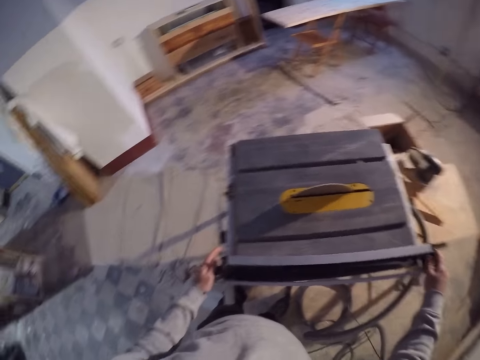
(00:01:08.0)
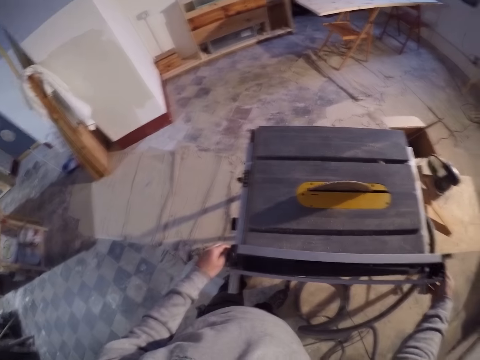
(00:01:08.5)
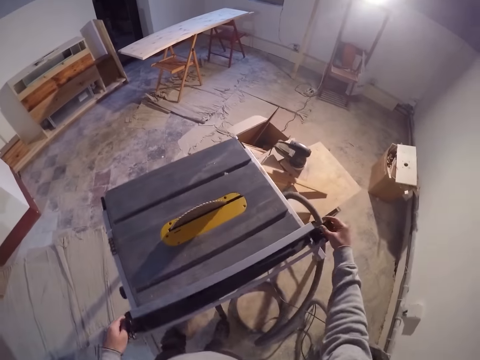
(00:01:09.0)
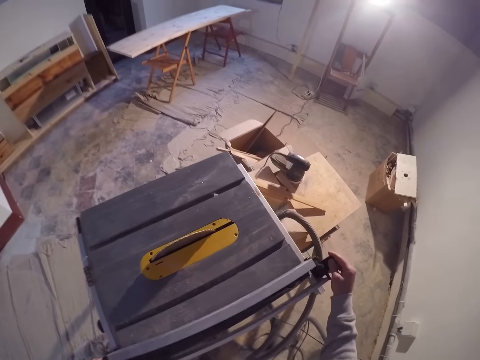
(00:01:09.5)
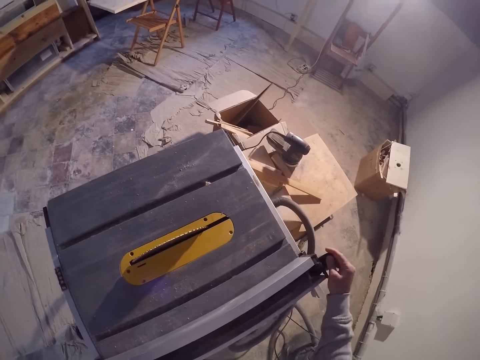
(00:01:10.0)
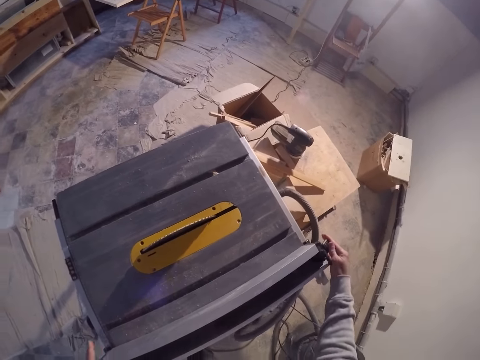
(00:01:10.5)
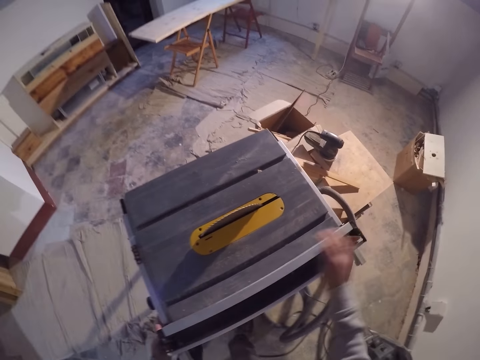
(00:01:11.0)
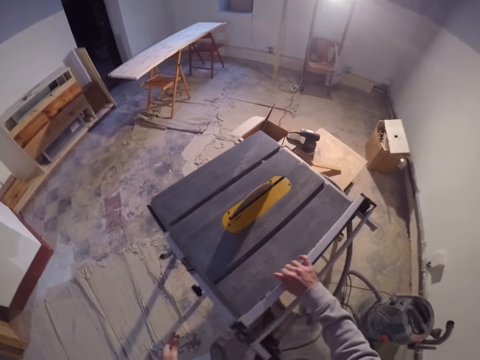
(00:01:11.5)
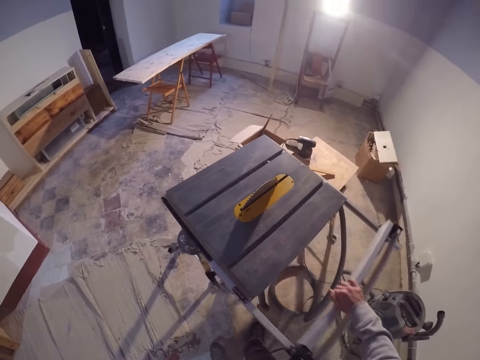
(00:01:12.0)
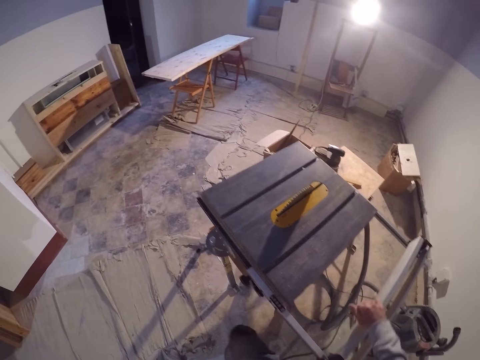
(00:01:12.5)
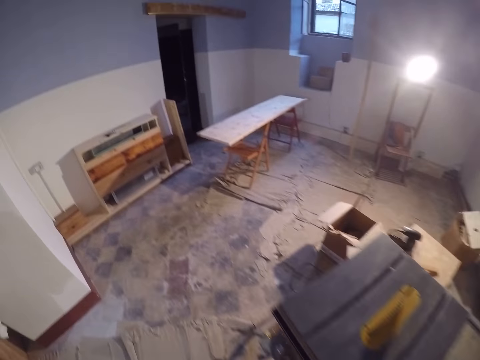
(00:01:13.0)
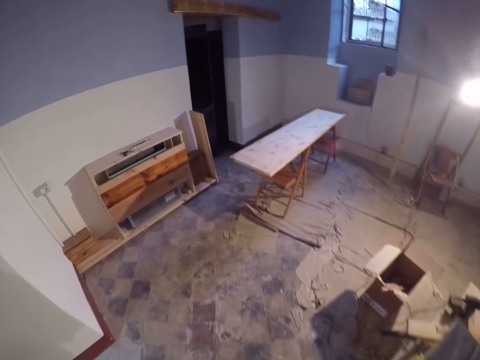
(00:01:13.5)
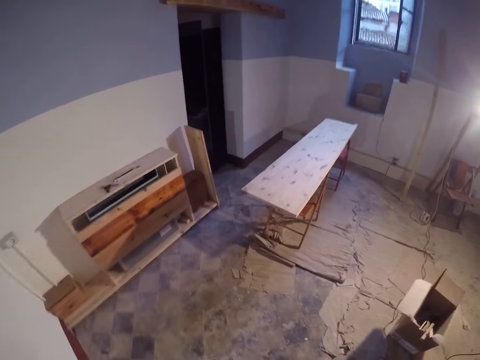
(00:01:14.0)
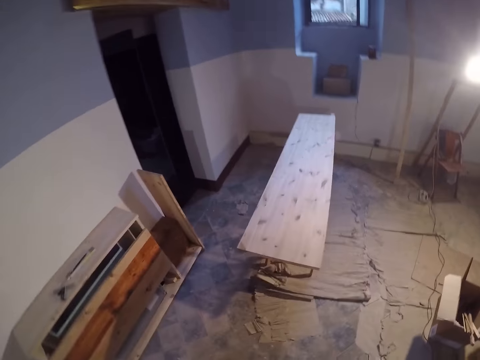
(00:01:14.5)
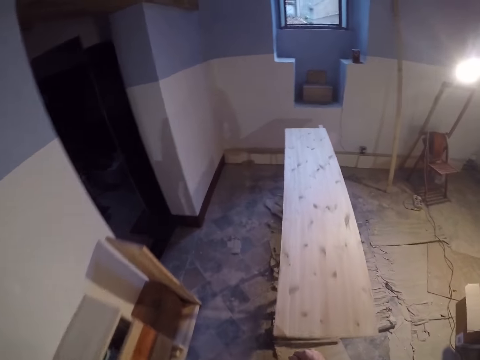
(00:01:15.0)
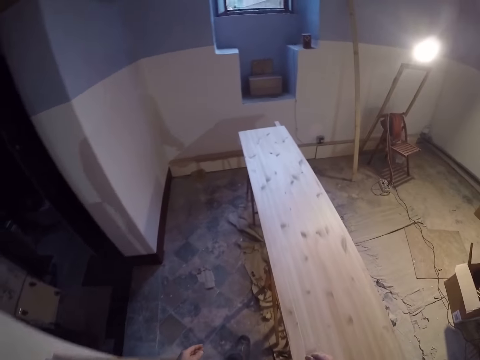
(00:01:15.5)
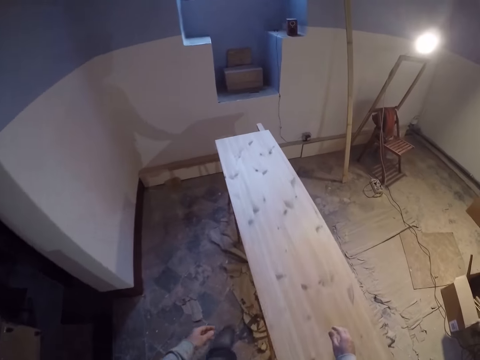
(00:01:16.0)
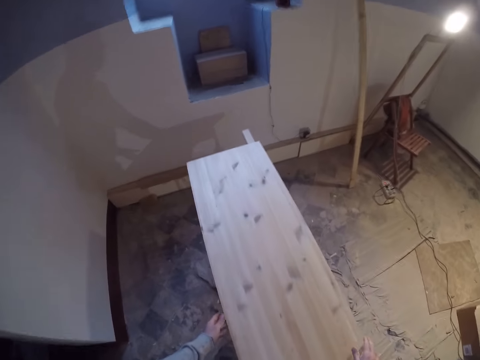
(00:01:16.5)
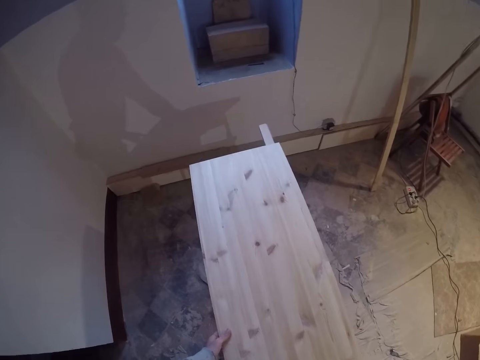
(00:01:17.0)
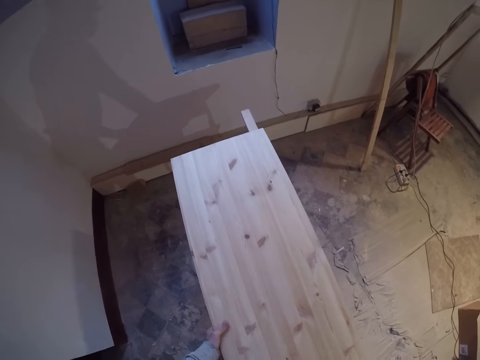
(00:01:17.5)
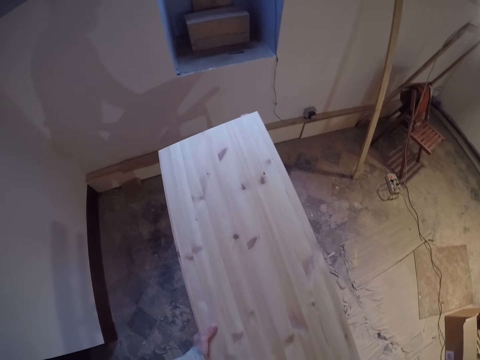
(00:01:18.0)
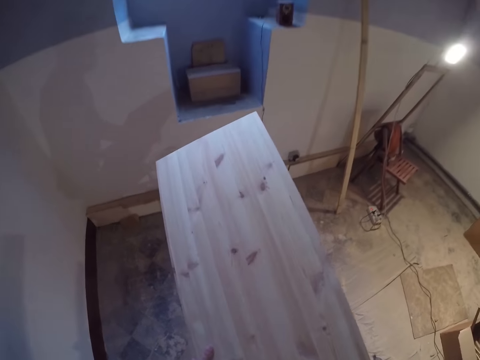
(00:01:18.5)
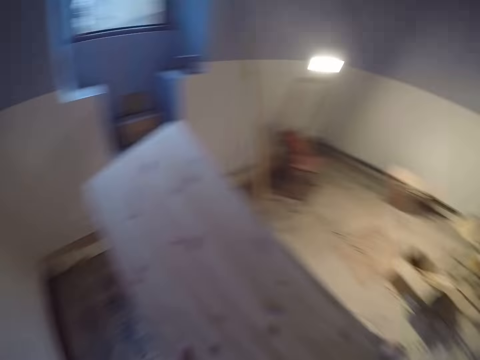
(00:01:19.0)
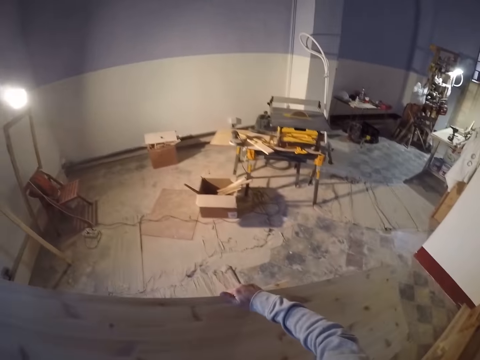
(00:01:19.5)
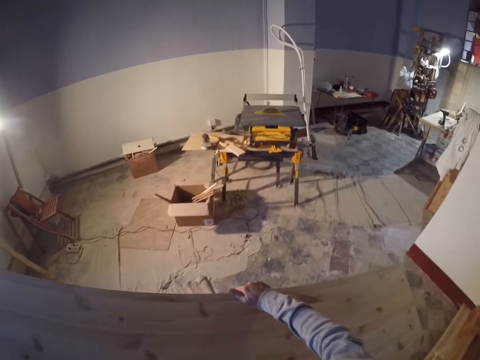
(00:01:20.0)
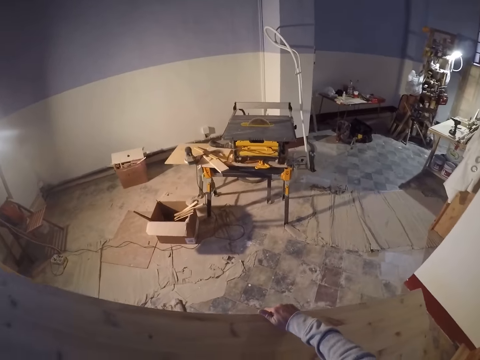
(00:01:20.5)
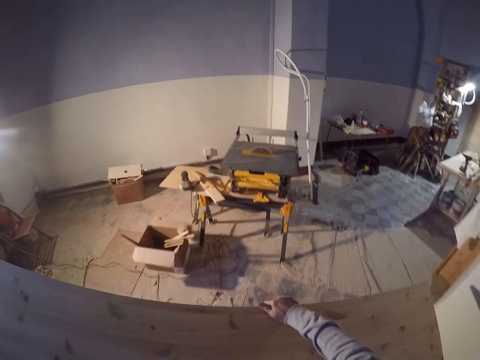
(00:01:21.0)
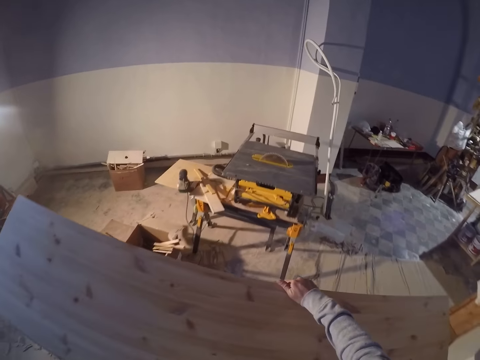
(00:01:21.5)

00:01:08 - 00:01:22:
The camera wearer adjusts the rip fence lever on the table saw with his right hand. He extends the rip fence on the table saw backwards. He walks to the plank. He picks up the plank with both hands. He carries the plank to the table saw.

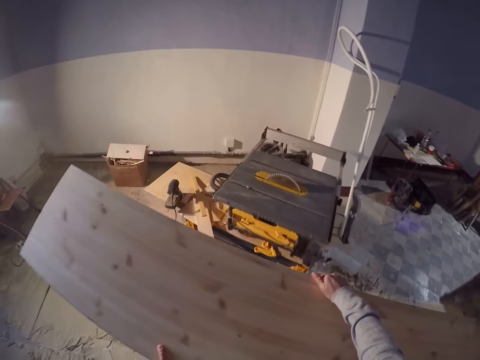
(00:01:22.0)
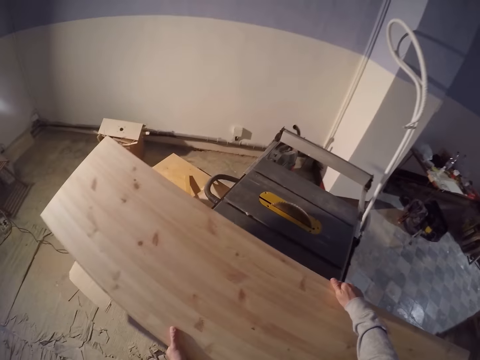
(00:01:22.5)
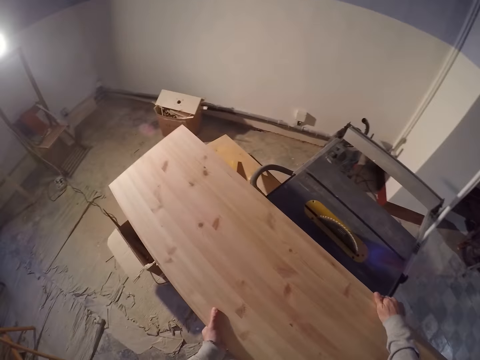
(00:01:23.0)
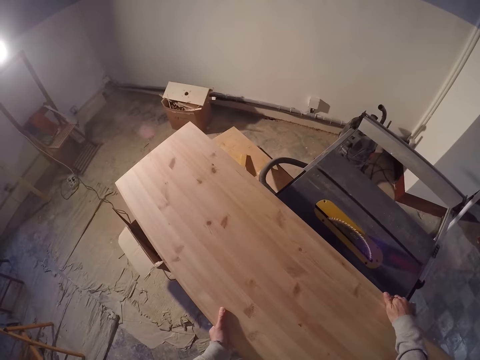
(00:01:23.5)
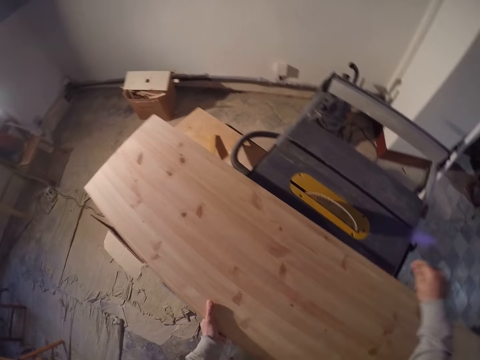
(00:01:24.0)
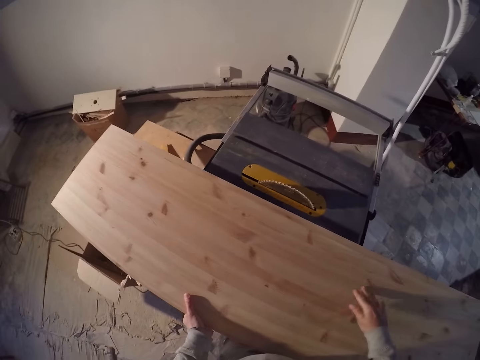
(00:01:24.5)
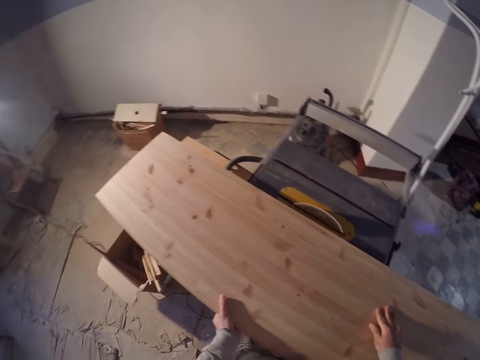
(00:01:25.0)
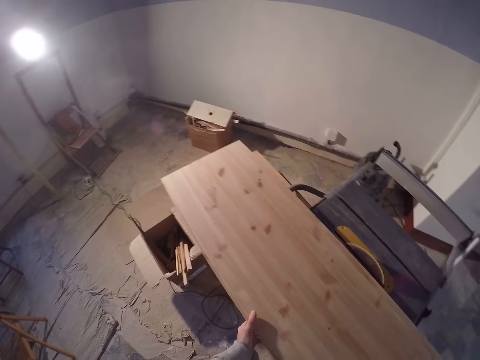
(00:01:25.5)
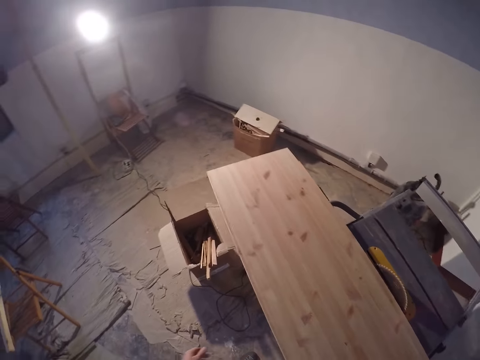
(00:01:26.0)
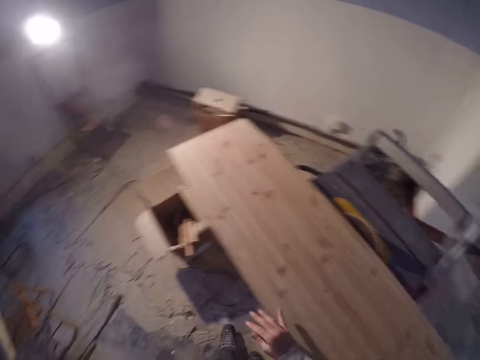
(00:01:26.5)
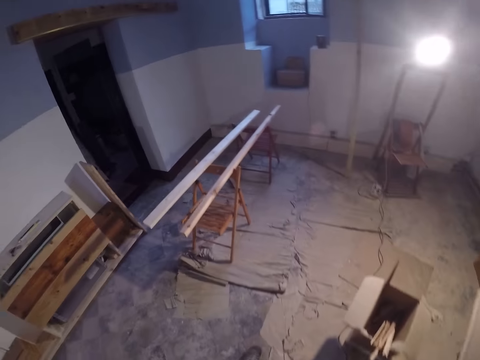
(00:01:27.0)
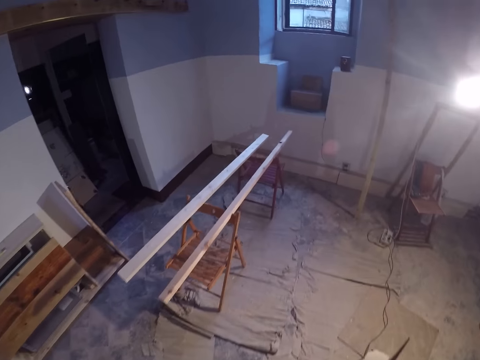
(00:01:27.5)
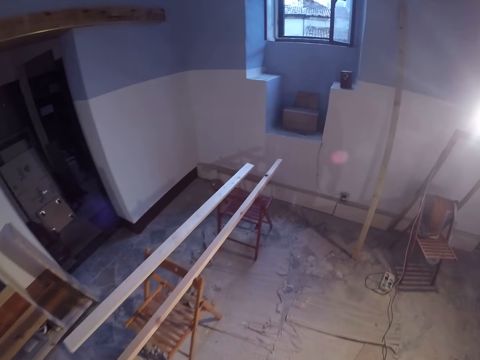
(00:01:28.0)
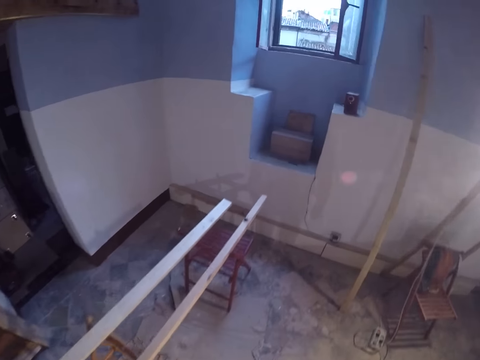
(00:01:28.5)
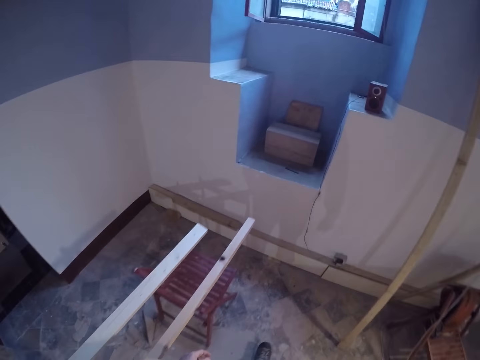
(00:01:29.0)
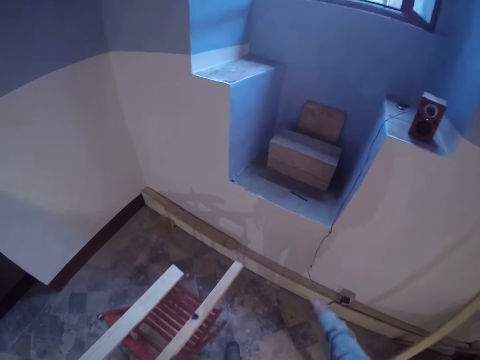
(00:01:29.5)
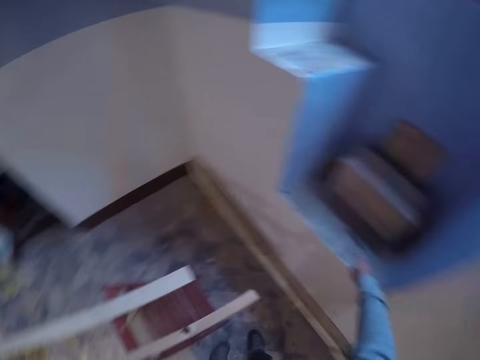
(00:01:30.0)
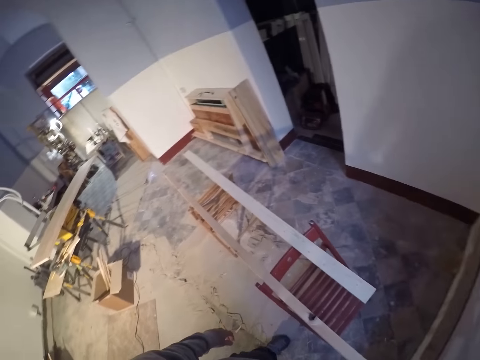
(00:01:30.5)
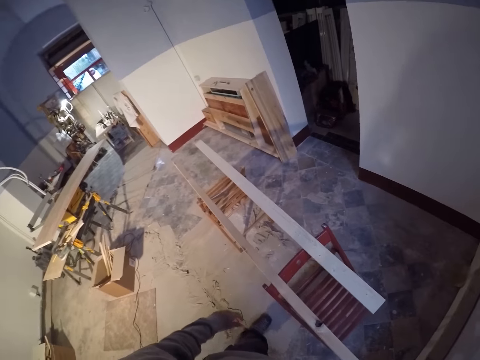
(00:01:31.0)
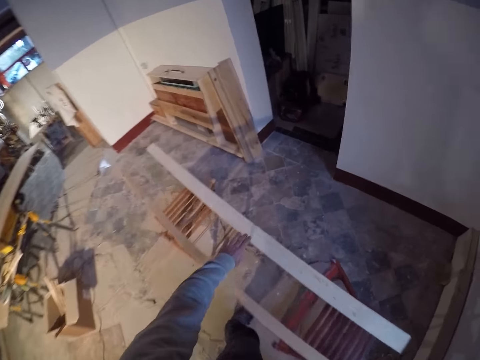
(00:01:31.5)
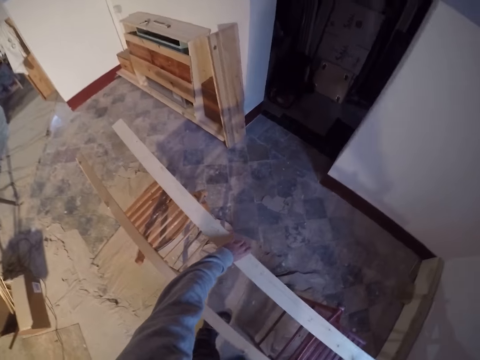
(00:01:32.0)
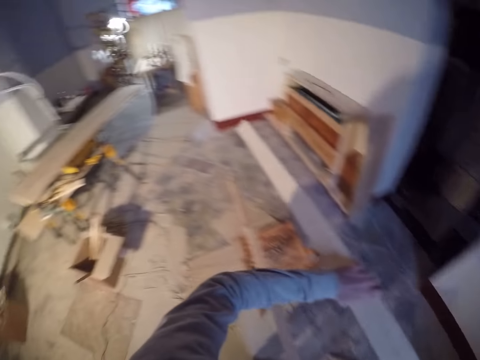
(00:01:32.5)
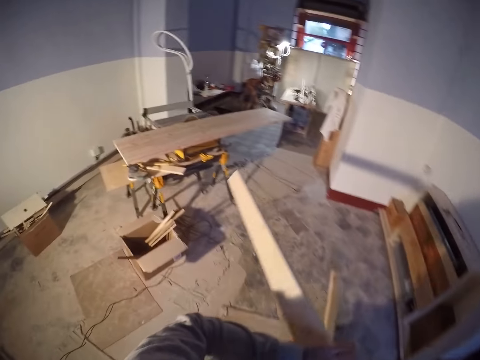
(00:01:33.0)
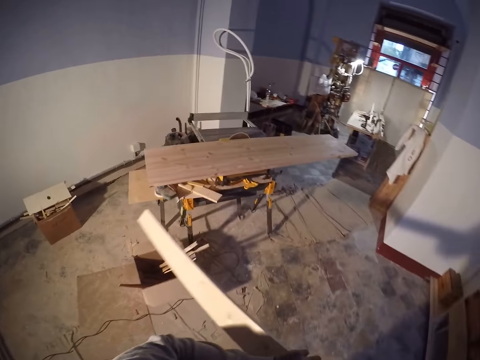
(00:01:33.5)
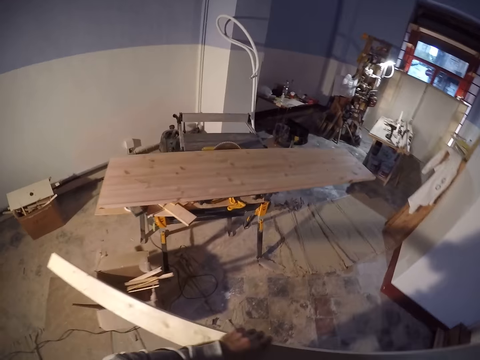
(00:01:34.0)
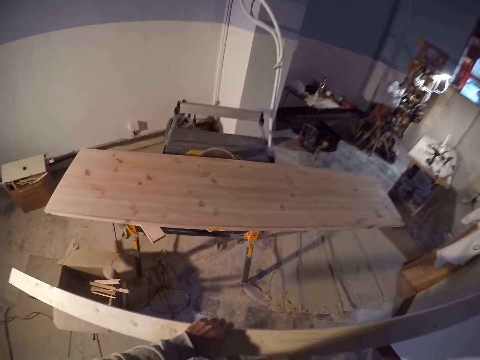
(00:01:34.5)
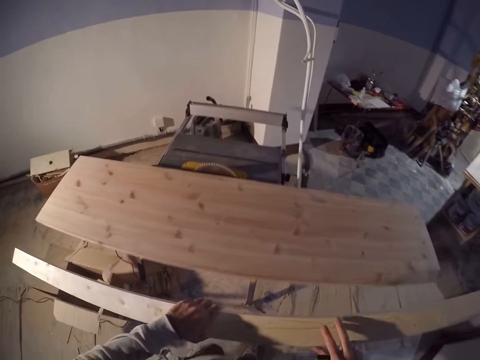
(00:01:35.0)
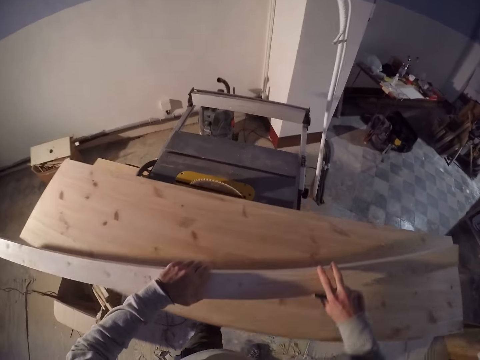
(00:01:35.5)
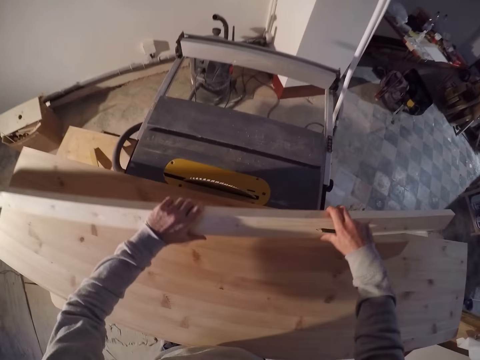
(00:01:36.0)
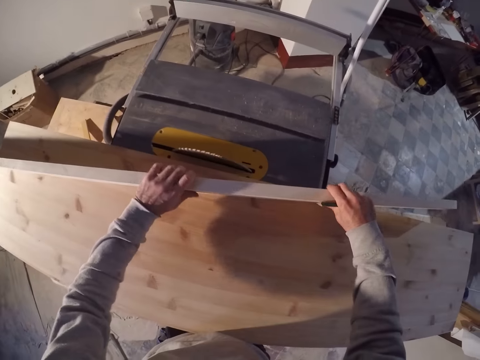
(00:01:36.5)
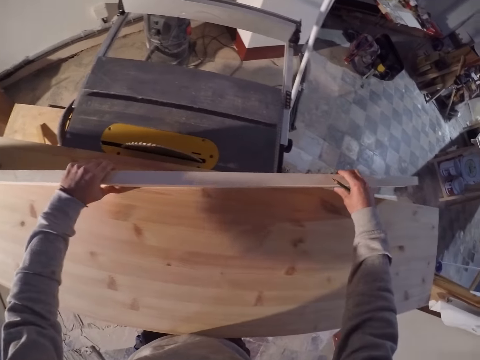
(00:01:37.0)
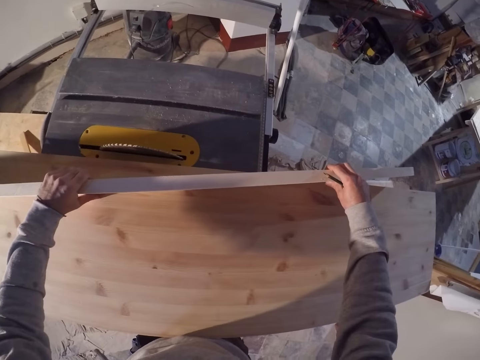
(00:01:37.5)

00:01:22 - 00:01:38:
The camera wearer puts the plank on the table saw extension. He walks to the wood. He picks up the pen on the wall with his right hand. He picks up a wood on some chairs with his left hand. He walks to the table saw. He places the wood on the plank on the table saw.
